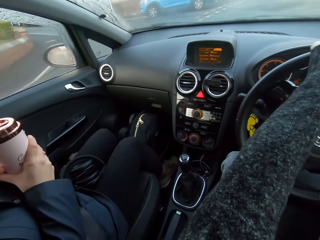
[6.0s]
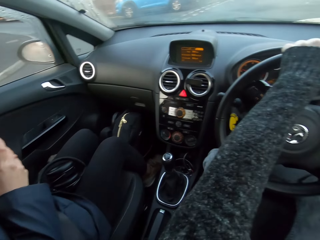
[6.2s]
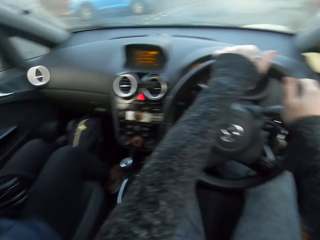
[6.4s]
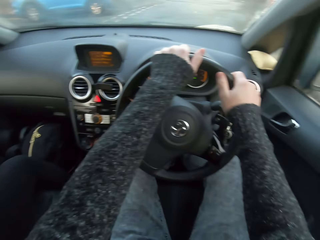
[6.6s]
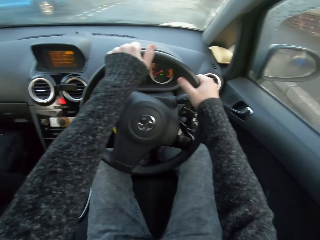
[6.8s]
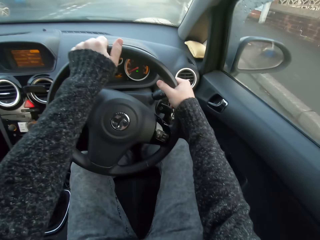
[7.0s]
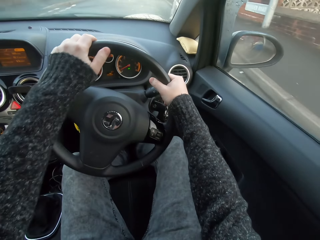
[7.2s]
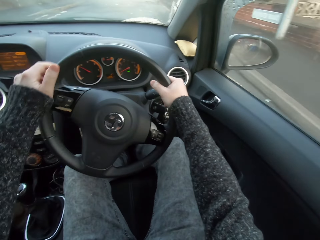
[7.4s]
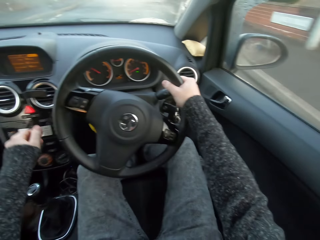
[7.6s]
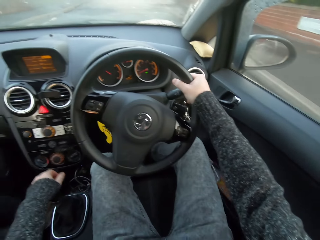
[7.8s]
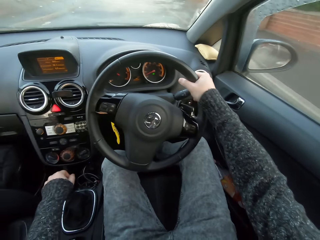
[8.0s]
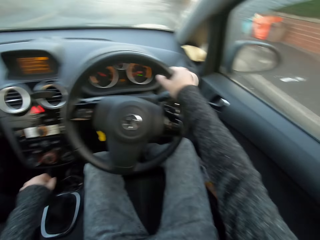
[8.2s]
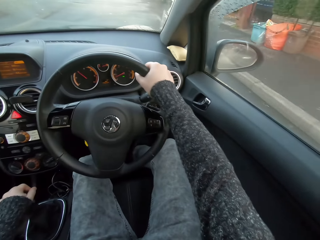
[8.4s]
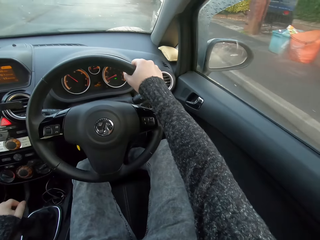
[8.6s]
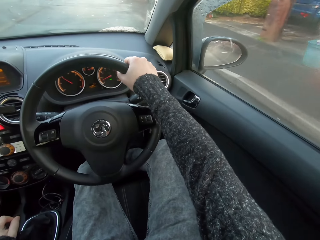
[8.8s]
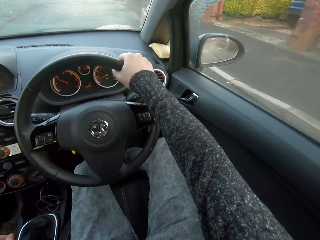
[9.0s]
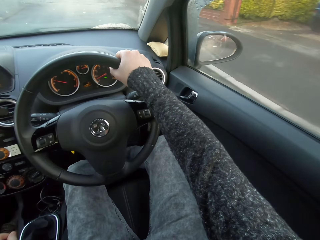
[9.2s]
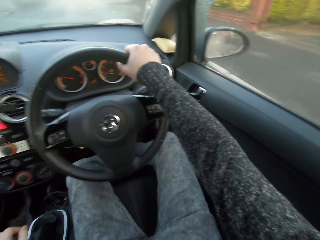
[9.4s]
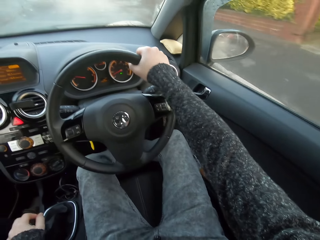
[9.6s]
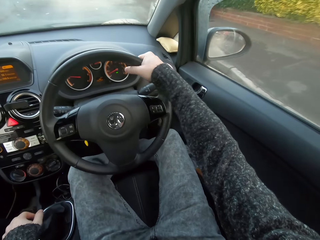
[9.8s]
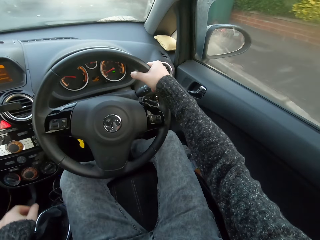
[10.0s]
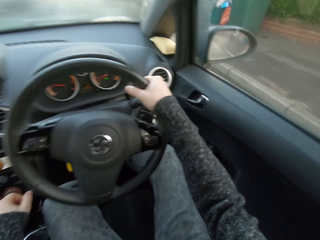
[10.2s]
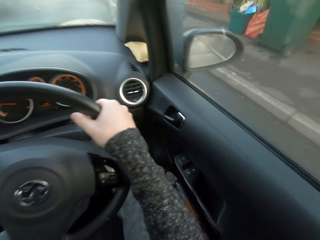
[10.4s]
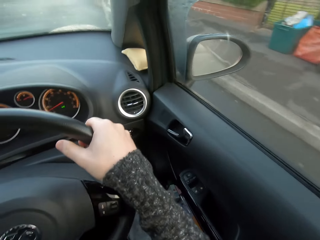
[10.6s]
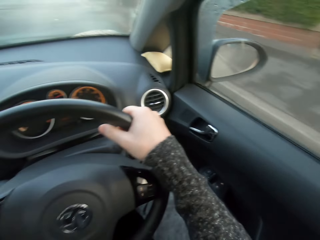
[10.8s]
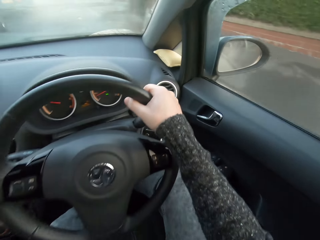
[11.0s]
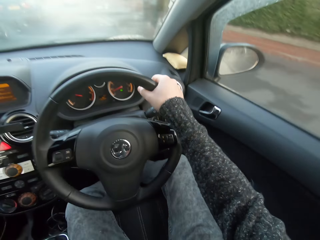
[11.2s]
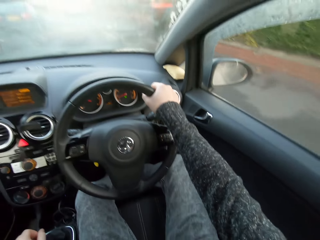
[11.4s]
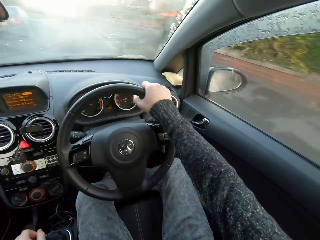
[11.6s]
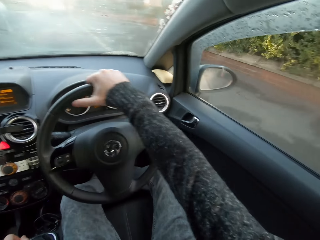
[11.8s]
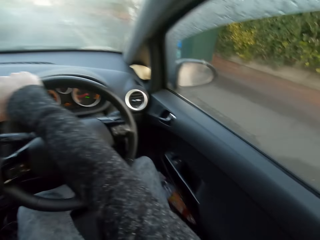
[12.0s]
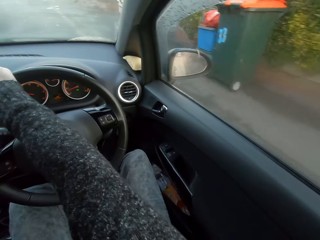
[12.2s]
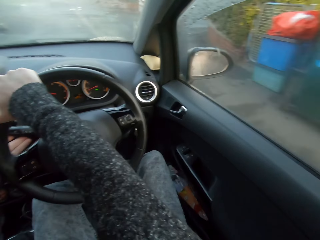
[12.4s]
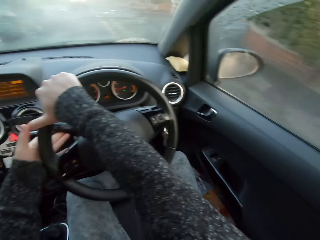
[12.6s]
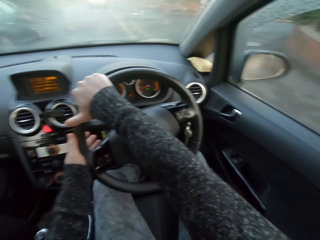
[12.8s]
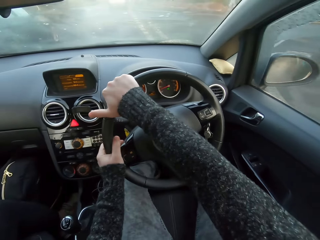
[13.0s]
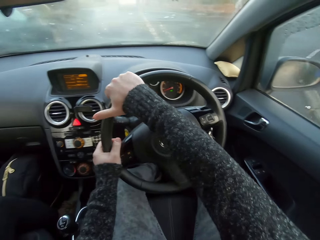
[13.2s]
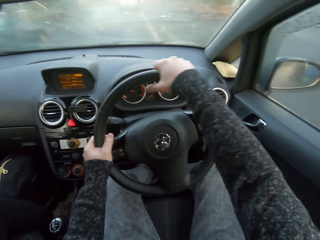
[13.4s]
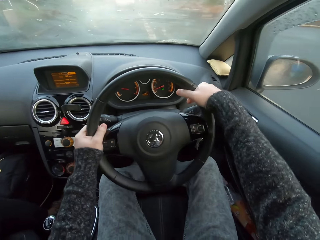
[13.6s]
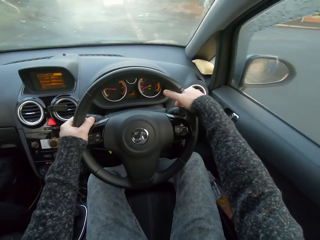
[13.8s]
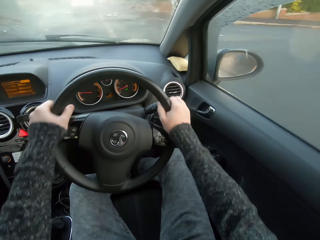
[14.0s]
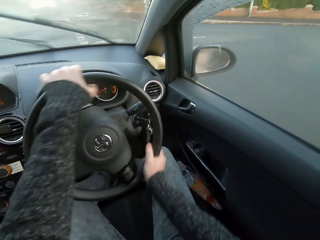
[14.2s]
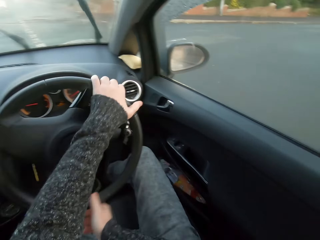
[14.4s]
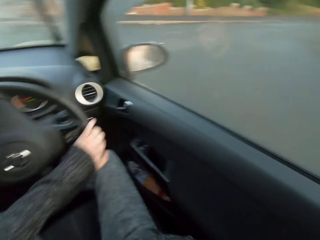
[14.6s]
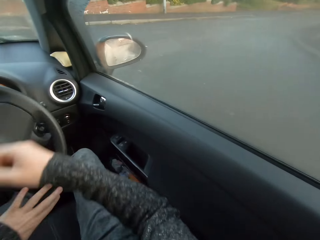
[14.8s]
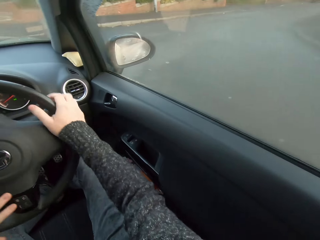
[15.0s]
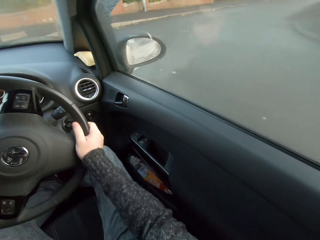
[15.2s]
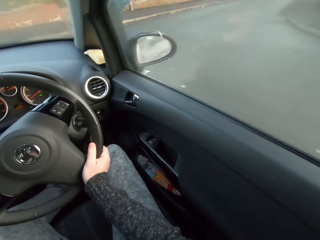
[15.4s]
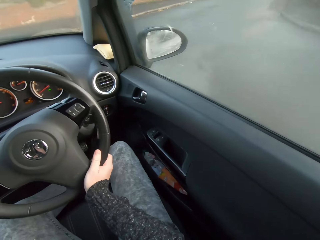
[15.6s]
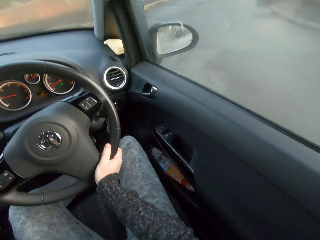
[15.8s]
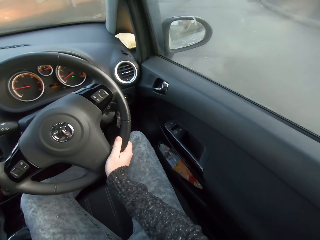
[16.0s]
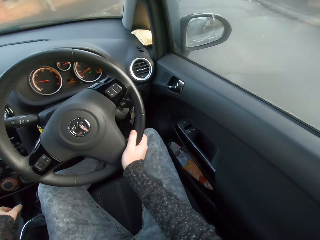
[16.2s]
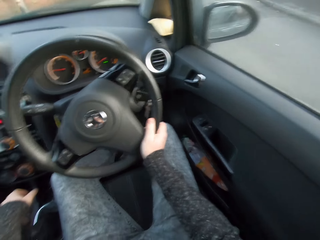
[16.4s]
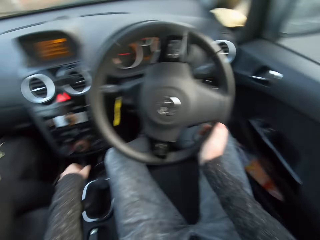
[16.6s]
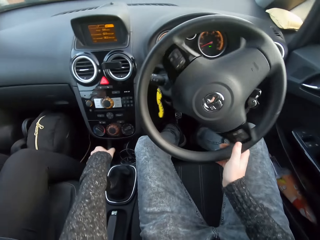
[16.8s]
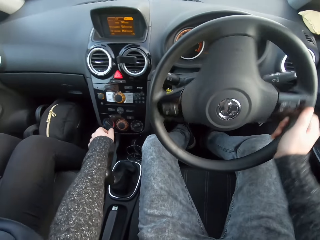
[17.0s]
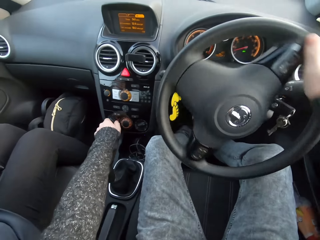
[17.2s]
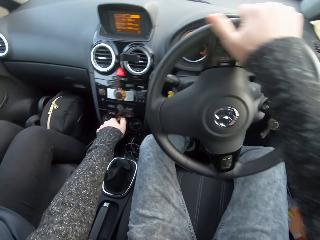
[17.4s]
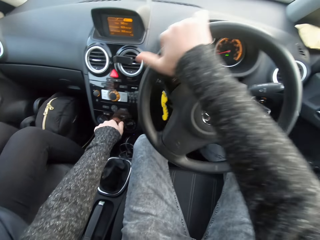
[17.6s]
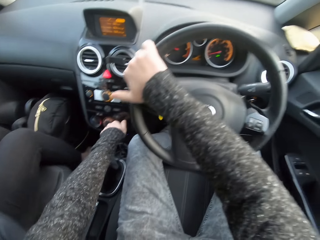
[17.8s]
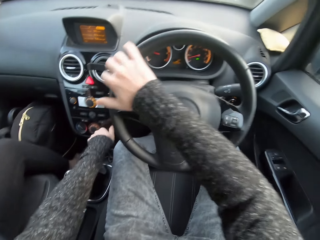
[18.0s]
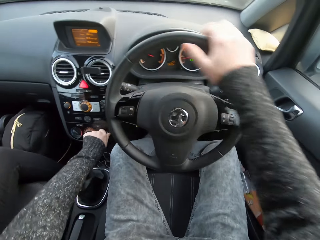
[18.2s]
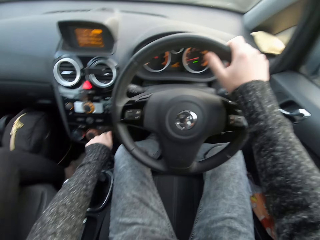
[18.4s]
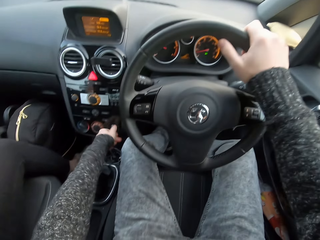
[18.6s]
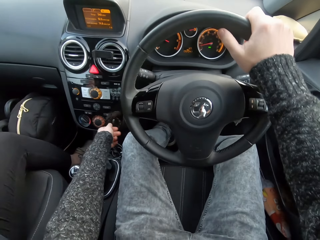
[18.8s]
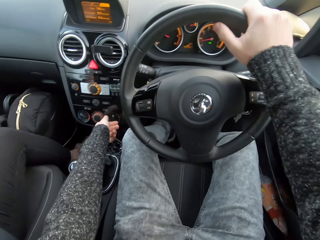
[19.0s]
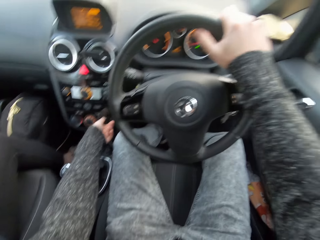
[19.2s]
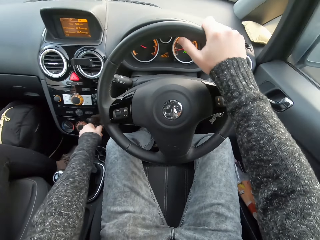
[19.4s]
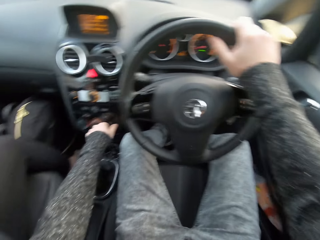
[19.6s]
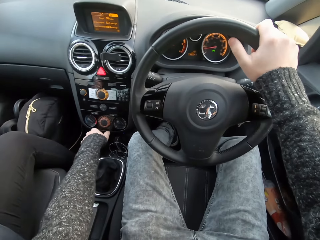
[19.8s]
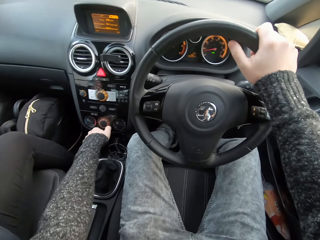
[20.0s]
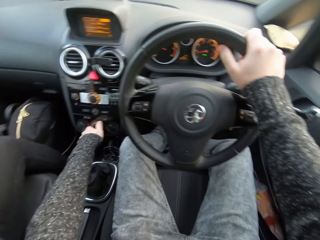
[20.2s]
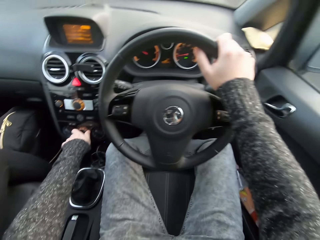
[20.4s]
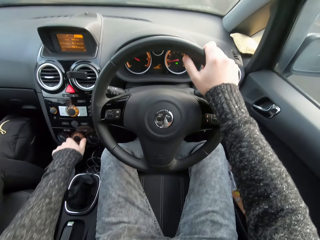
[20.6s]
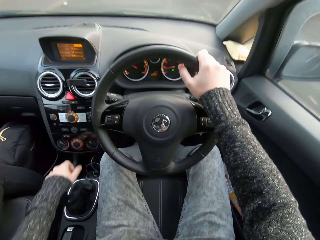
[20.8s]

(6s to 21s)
The camera wearer shifts the gear with the left hand. They control the steering, control the gear, and press a button on the dashboard.

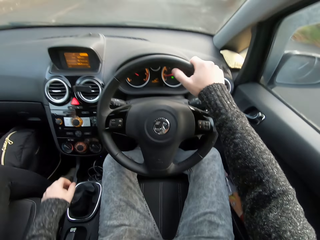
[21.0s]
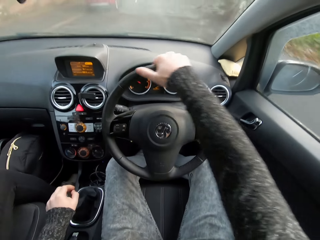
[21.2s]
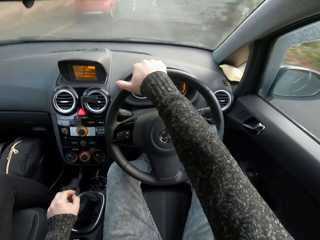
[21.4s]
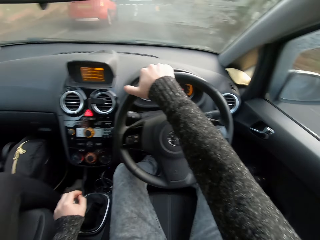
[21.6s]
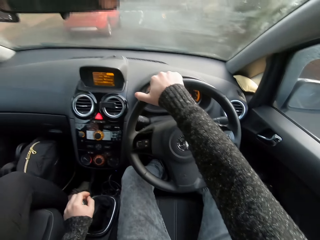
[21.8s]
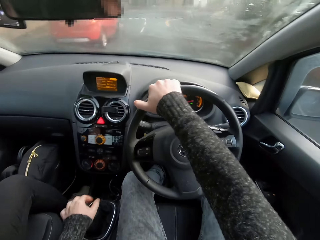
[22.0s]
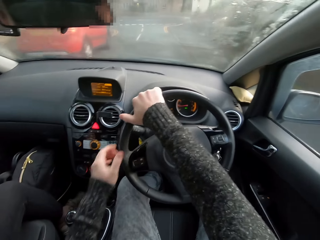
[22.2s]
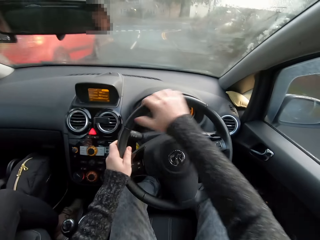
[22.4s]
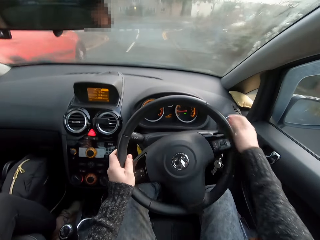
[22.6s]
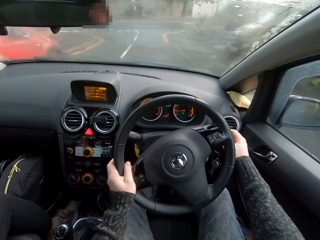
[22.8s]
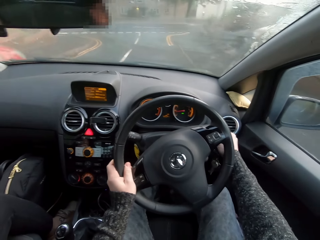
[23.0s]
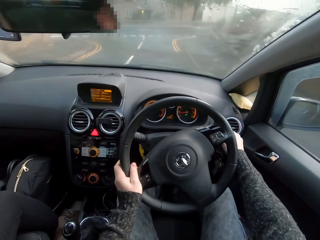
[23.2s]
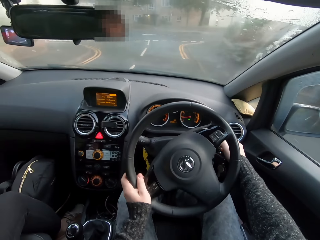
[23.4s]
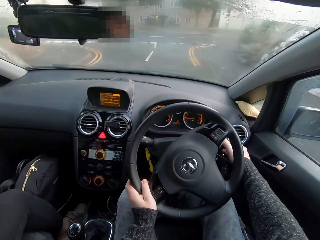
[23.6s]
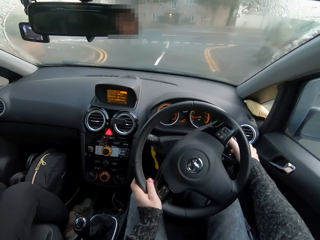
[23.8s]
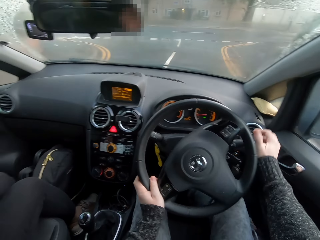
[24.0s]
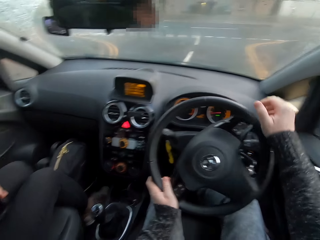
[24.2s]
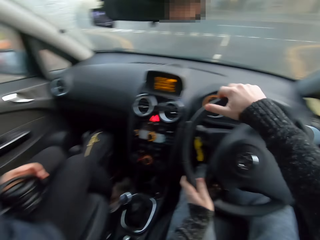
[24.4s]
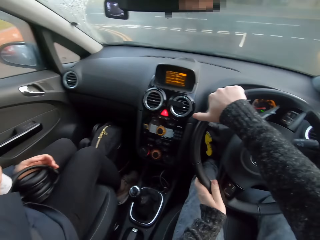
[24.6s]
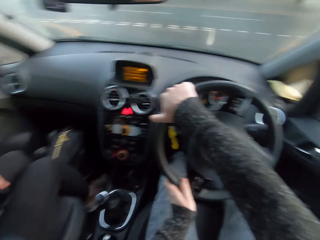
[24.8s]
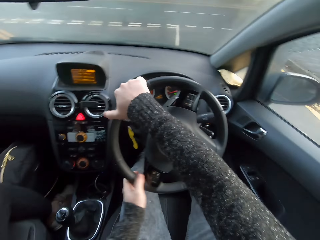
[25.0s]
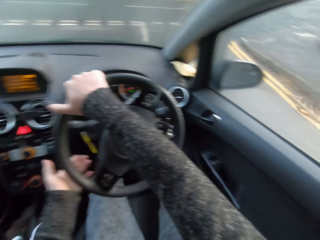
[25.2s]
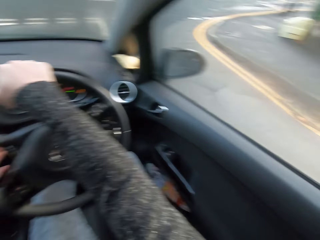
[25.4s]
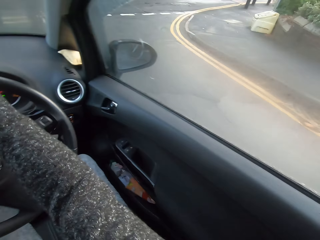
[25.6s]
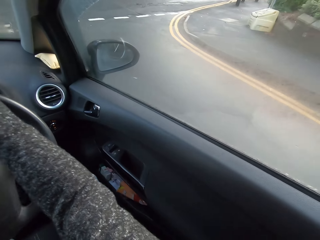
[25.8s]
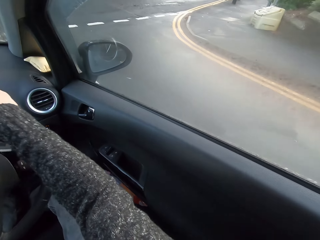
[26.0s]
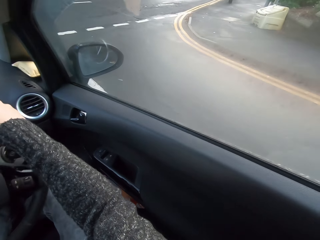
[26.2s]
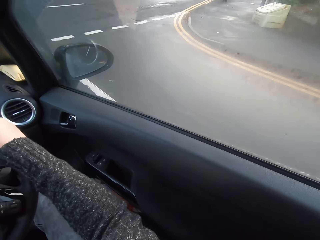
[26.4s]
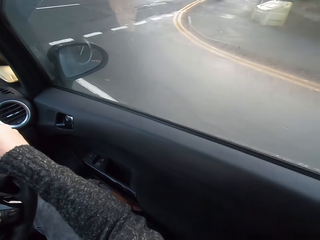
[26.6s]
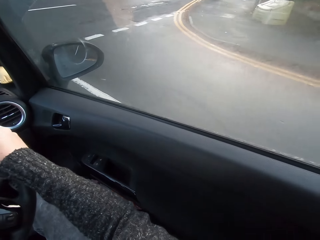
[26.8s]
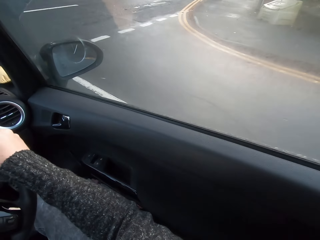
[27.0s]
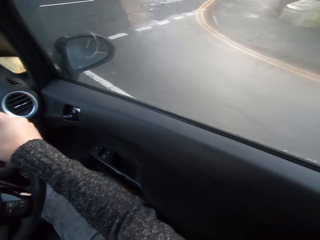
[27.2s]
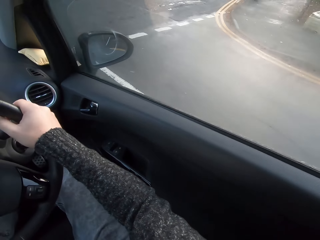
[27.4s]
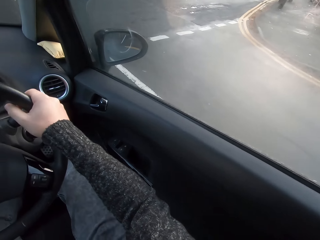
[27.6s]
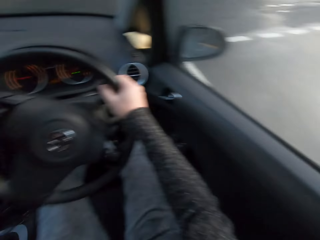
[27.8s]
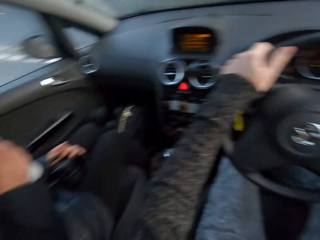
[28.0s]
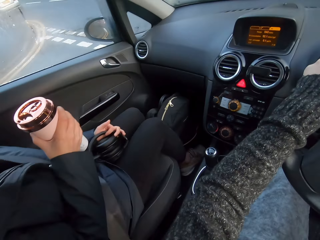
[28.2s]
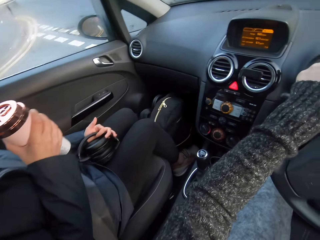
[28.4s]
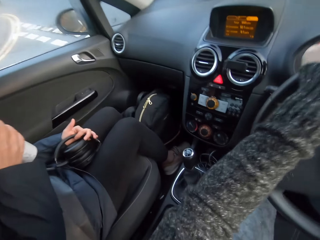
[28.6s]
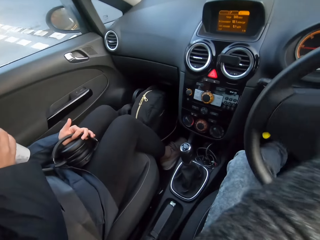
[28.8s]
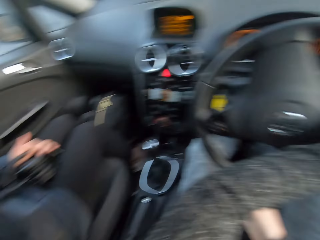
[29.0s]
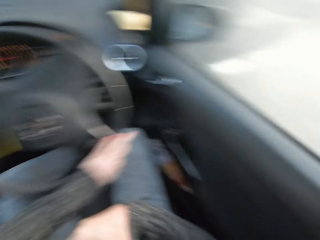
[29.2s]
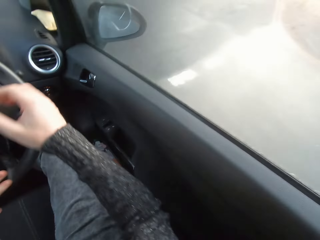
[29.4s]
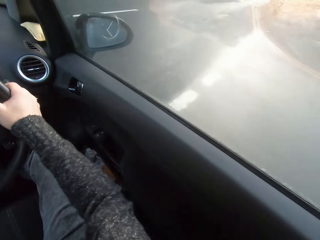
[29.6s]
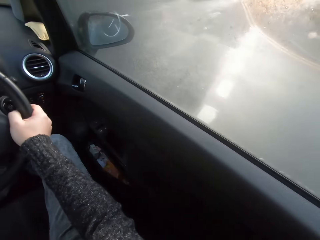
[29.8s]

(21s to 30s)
The camera wearer presses a button on the right side of the dashboard. They drive to the right.
